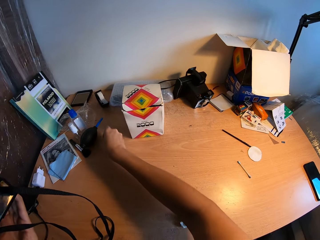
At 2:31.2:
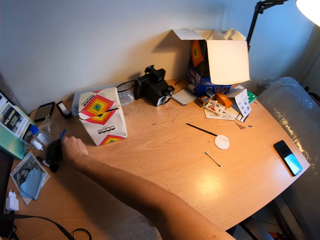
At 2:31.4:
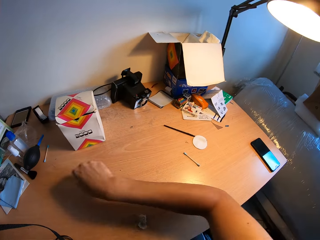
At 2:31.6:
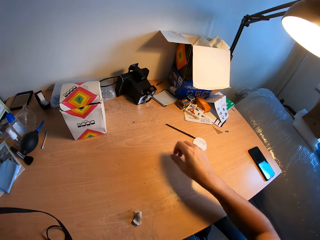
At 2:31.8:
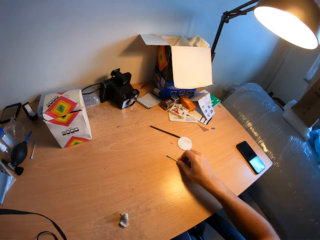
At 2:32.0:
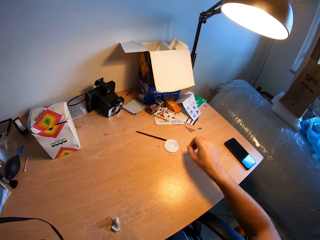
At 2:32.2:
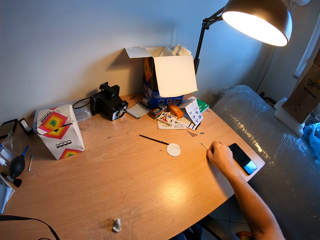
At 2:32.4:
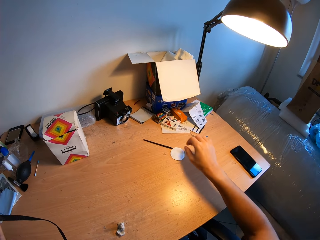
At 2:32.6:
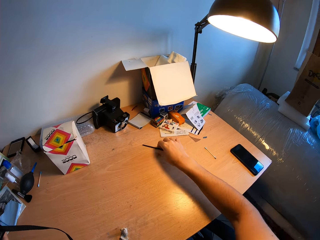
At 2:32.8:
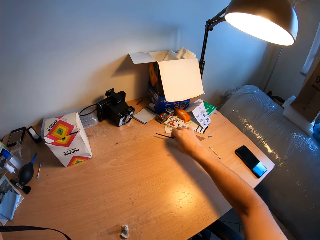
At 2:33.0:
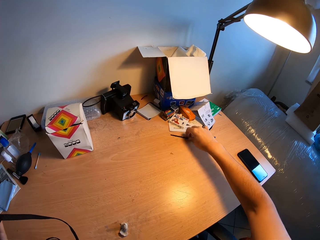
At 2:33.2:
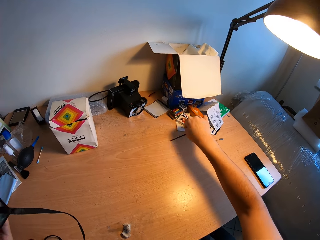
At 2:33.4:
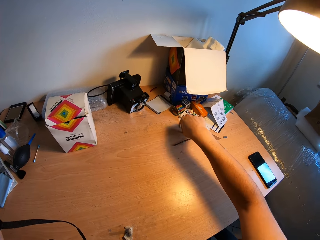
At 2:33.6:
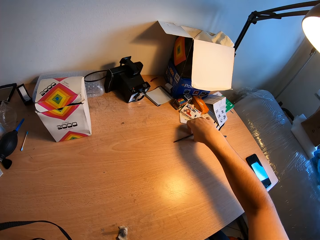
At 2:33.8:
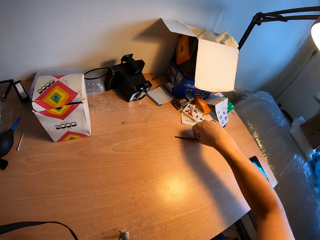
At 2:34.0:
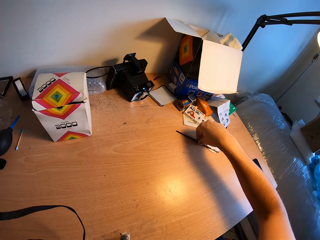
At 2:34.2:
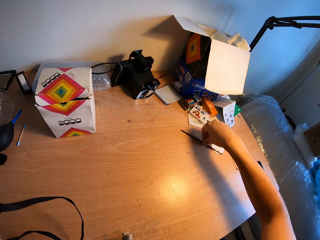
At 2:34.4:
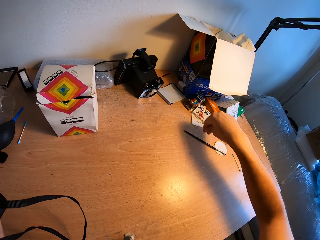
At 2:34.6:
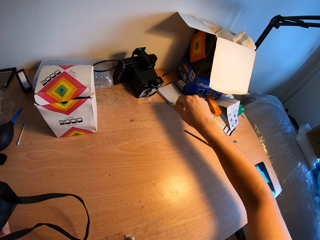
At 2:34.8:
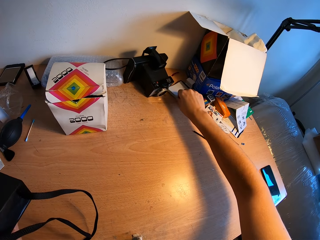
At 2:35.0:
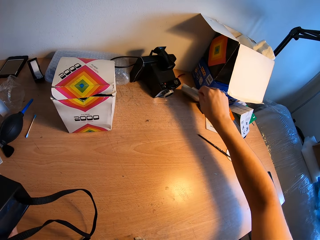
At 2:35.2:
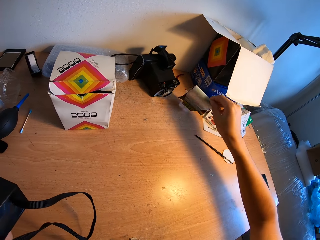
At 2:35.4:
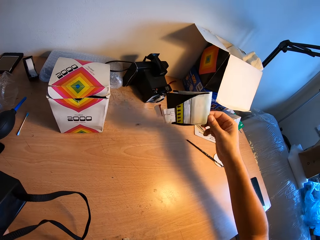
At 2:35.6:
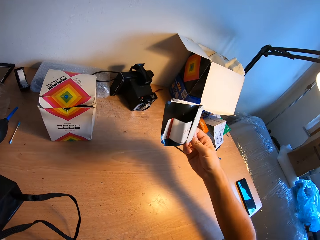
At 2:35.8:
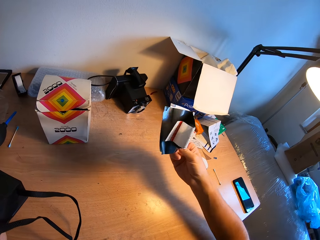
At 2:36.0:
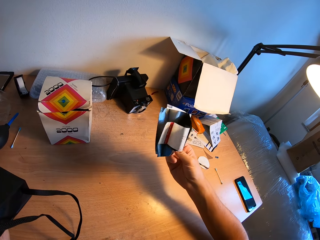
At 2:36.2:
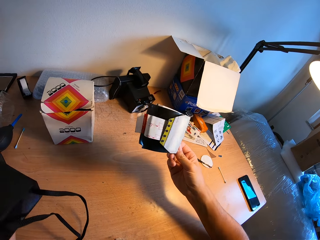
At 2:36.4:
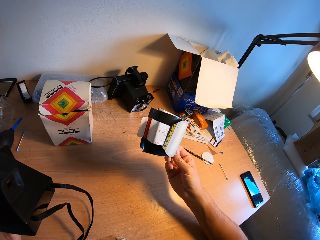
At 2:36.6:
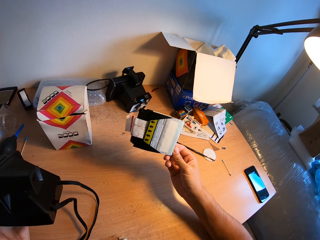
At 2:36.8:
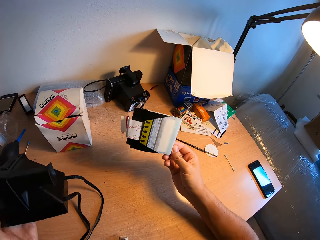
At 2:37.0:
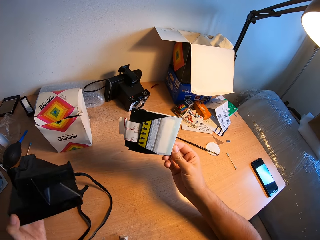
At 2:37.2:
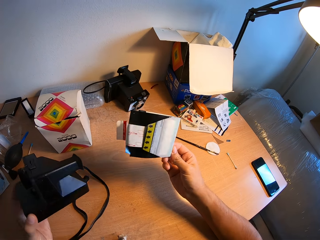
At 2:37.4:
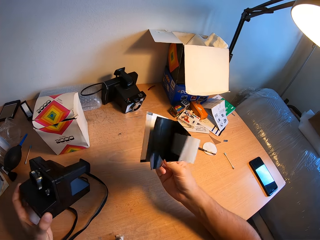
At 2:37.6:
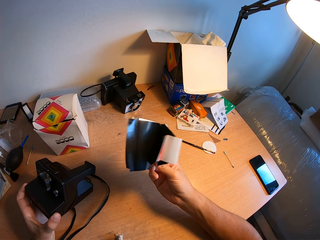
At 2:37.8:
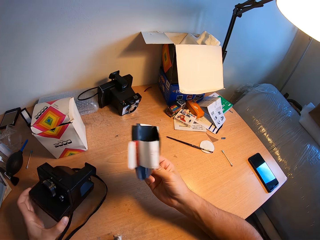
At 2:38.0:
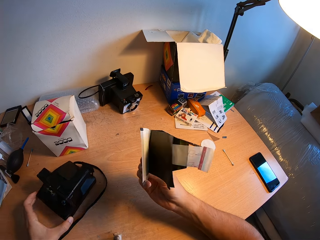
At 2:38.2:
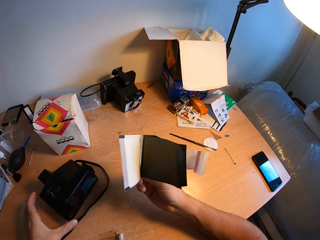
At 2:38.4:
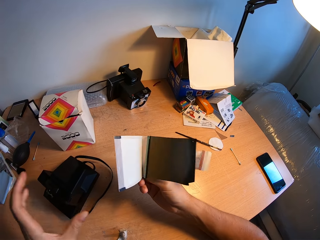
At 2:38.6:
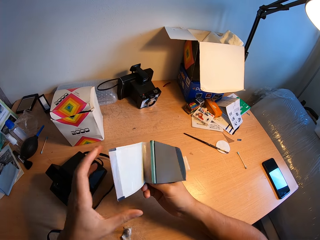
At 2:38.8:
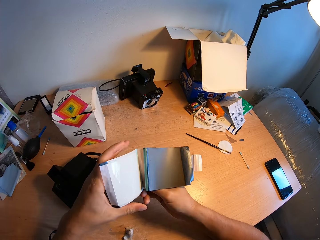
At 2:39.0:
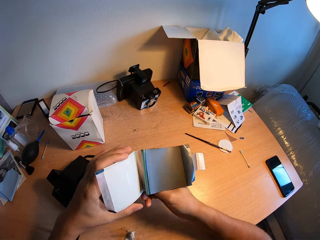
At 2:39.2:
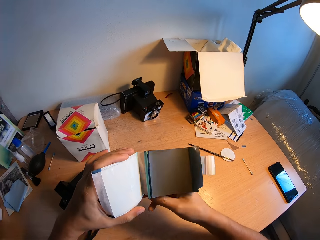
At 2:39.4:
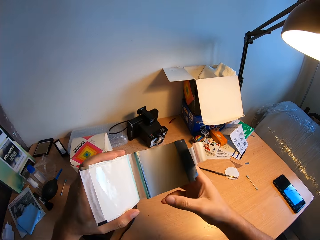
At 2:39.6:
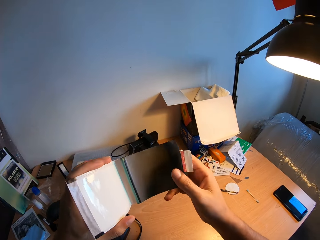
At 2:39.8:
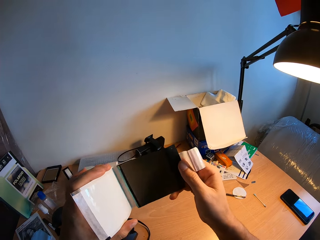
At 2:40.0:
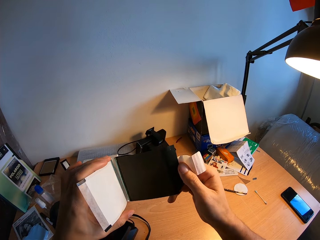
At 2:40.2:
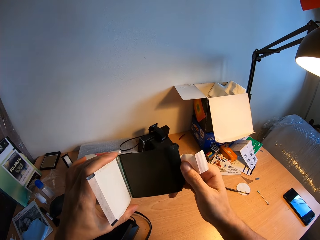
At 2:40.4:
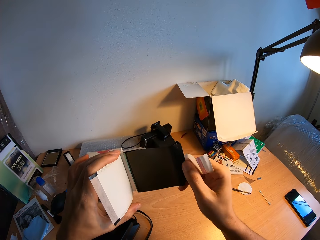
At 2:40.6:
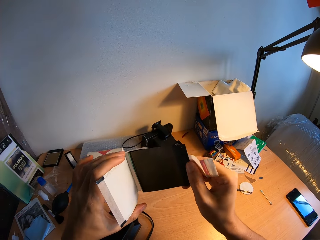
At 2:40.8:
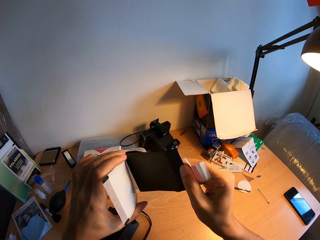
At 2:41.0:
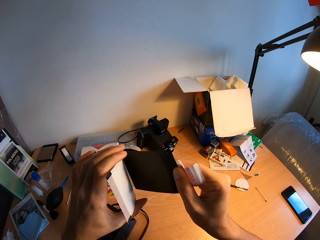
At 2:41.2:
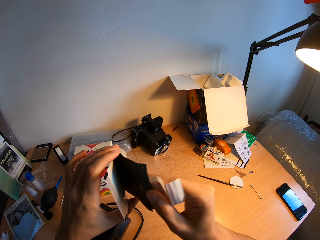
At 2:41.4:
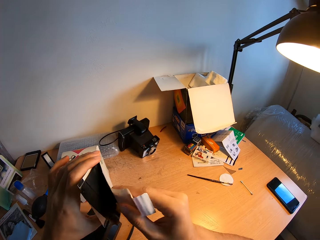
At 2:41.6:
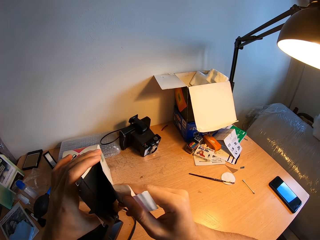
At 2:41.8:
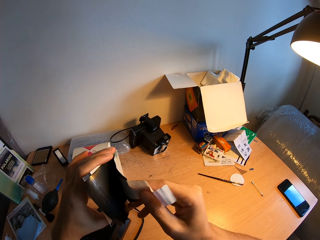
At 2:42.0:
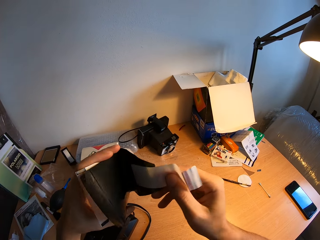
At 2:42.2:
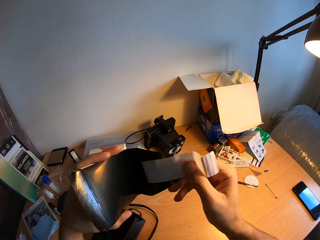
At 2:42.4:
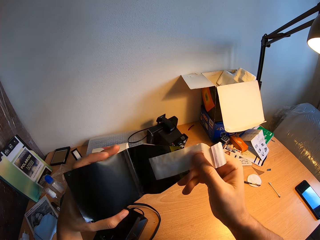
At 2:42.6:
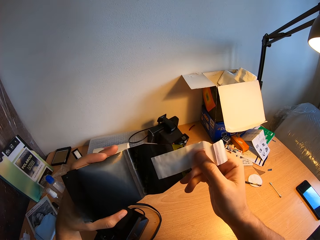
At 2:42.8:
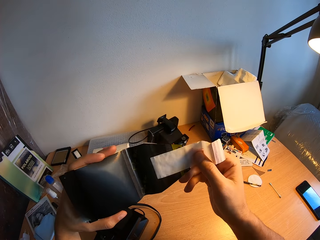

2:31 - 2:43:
The camera wearer places the cotton earbud on the bench. He changes the position of another cotton bud on the table with his right hand. He picks up a cotton earbud and places the cotton earbud on the bench. He changes the position of an object on the table with his right hand. He picks up a brush and places the brush on the bench. He picks up an object from the table with his right hand. He drops the camera on the table with his left hand. He examines the object with both hands. He stares at the object.

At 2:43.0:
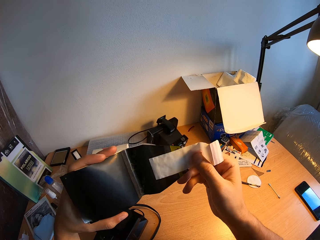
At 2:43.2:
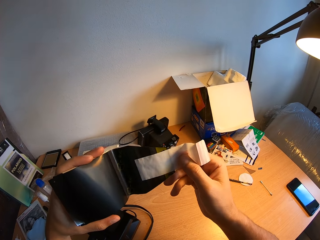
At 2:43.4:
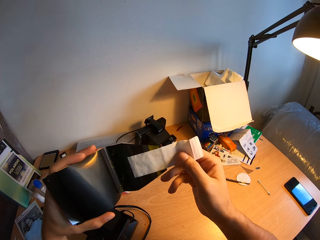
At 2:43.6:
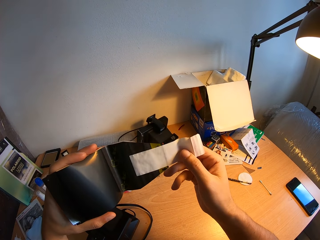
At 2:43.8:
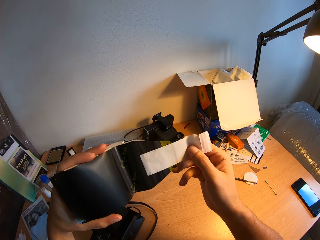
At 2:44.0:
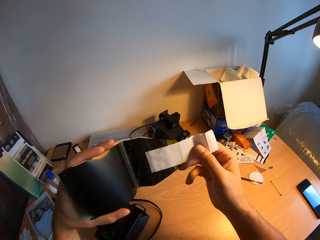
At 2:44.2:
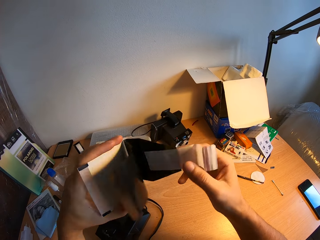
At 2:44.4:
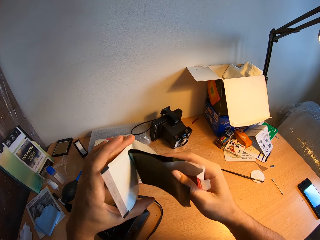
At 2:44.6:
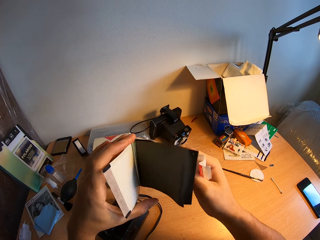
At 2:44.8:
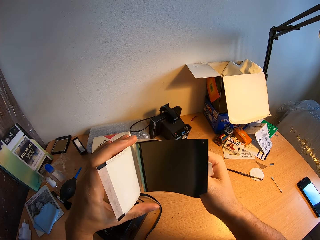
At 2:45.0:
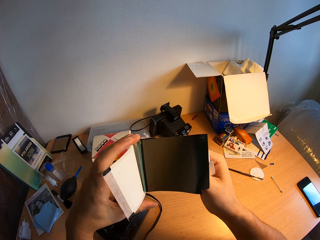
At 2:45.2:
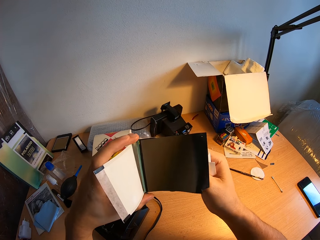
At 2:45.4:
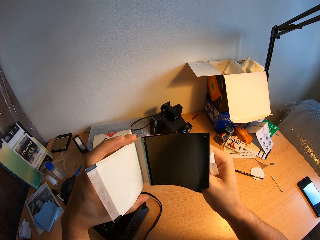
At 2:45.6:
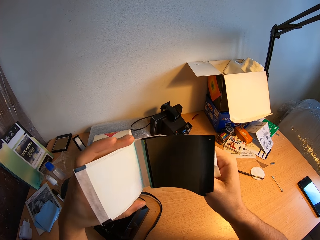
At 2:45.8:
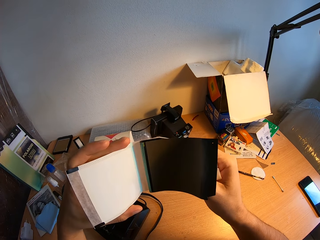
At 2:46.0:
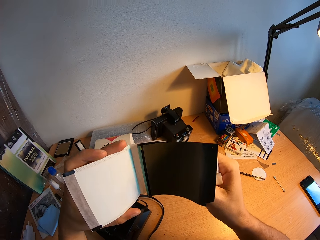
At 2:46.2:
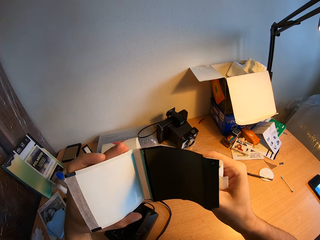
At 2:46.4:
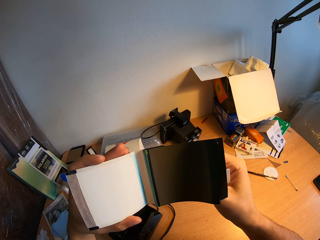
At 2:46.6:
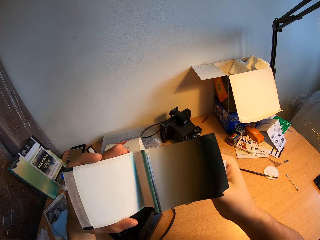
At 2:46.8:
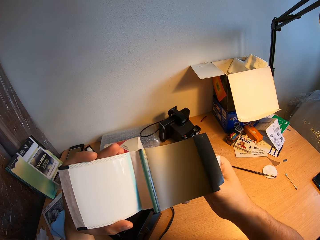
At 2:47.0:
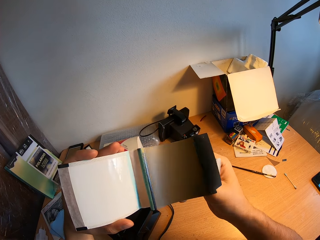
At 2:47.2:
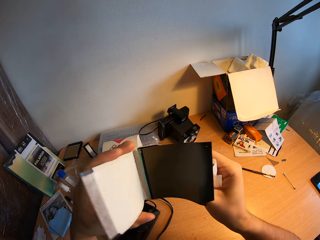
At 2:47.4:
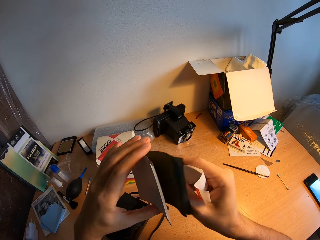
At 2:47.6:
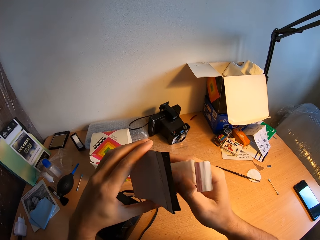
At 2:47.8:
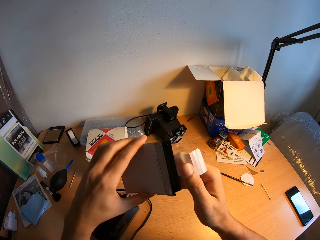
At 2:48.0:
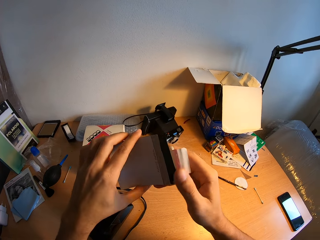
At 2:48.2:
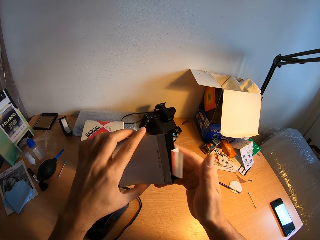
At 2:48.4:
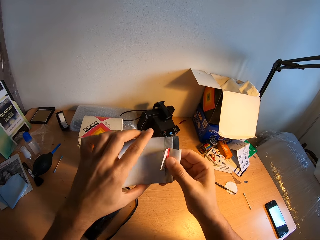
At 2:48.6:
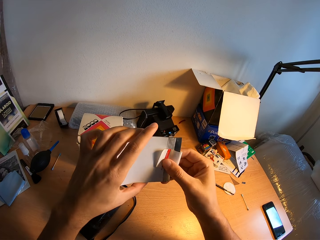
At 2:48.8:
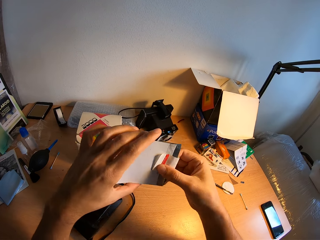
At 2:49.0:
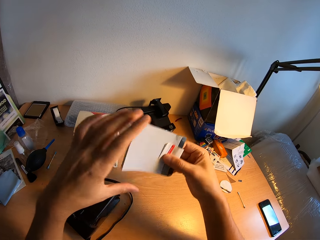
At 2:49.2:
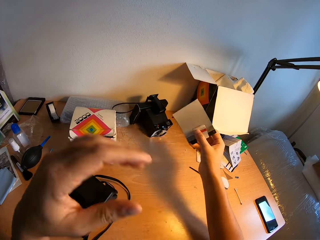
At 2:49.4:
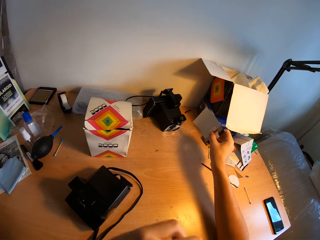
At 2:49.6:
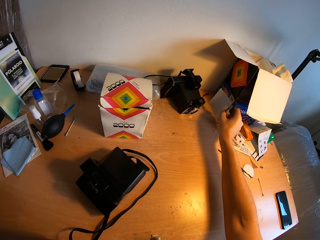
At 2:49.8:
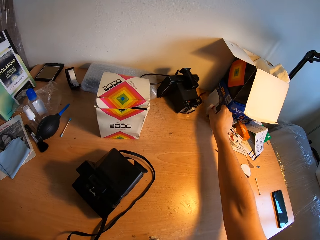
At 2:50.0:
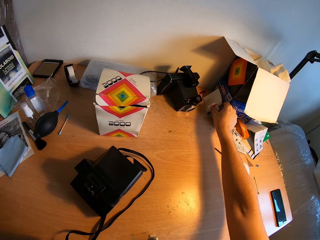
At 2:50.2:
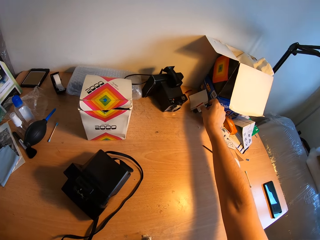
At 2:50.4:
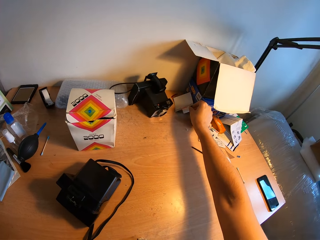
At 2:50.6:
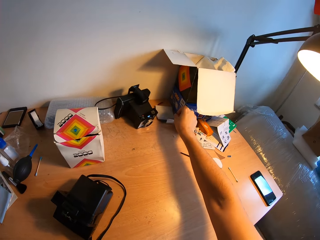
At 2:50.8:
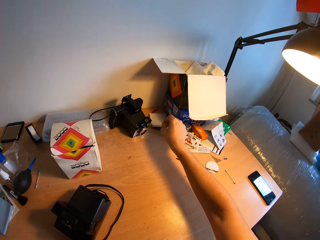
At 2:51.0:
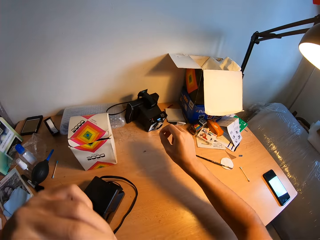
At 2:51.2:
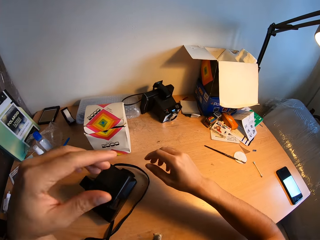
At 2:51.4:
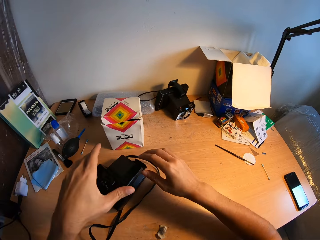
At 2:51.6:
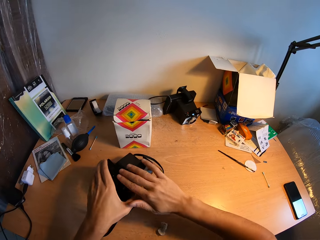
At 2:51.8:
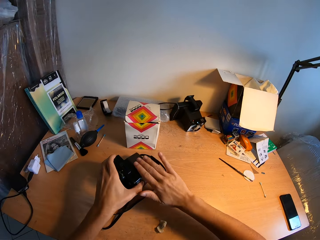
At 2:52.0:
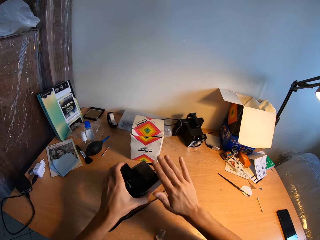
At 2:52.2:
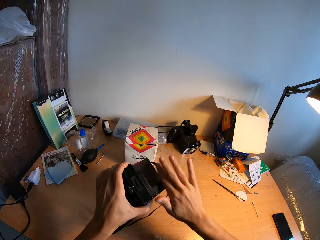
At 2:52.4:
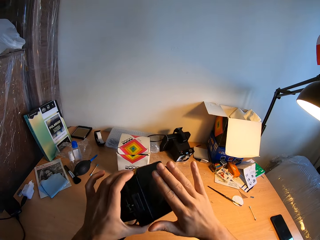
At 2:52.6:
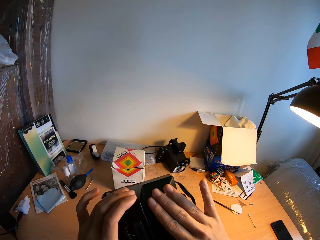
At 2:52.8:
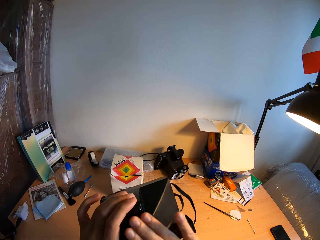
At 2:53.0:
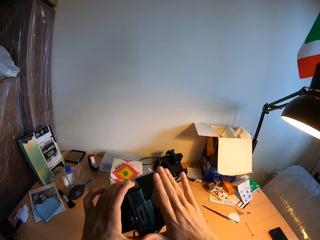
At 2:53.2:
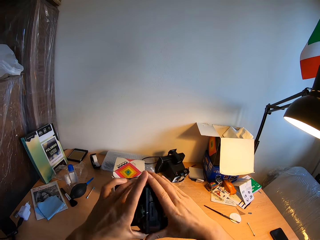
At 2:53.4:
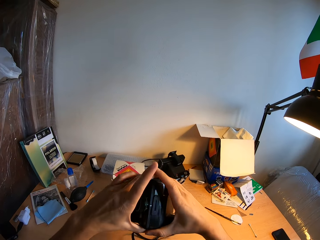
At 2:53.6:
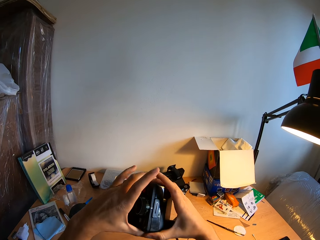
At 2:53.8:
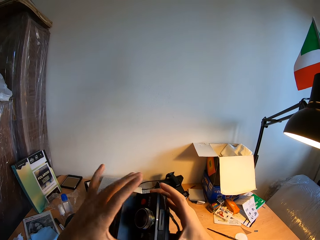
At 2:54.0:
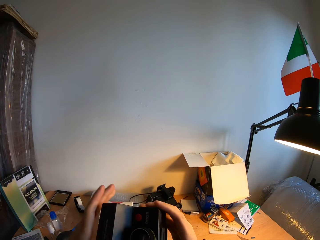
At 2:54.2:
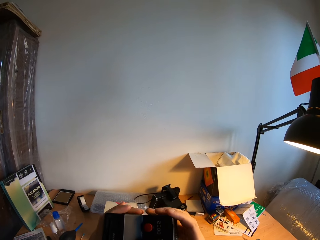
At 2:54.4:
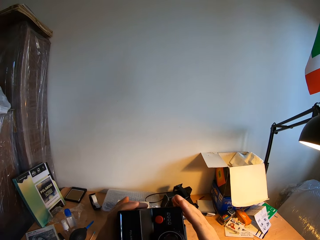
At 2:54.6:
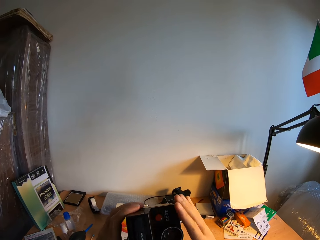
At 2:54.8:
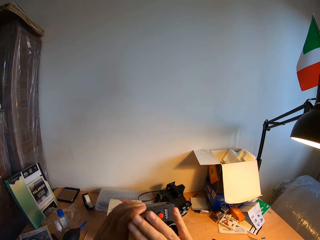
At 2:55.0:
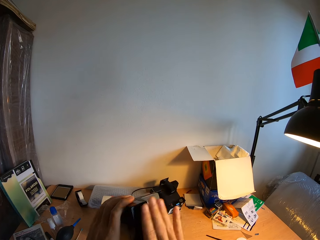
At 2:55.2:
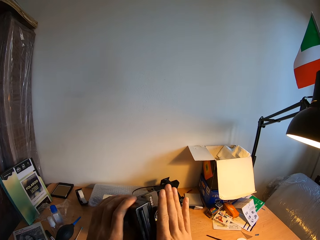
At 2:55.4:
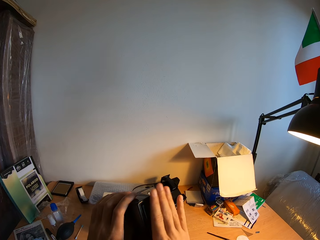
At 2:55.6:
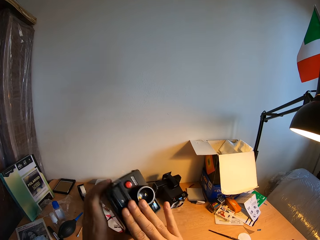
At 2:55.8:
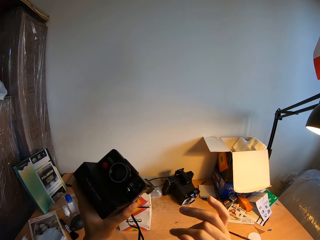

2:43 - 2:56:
The camera wearer folds something. He closes the object. He places the object on the bench. He works on the camera with both hands. He holds the camera, rubs the camera with his hand and lifts the camera.
